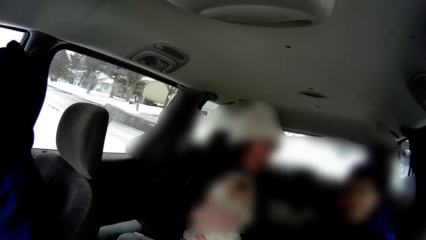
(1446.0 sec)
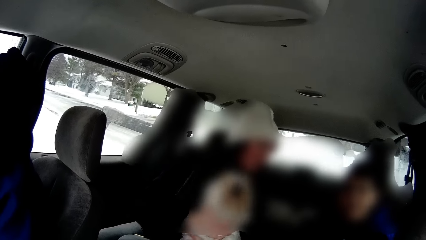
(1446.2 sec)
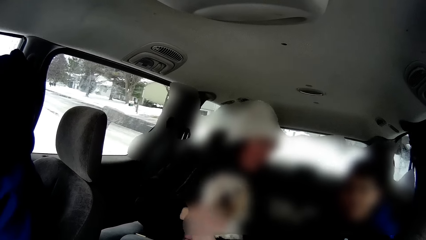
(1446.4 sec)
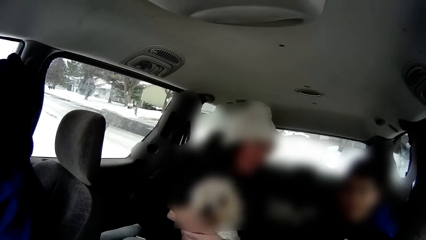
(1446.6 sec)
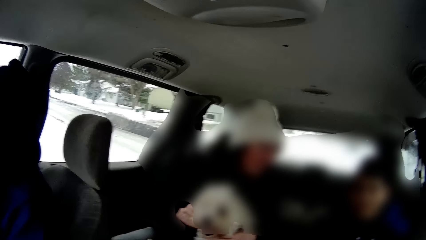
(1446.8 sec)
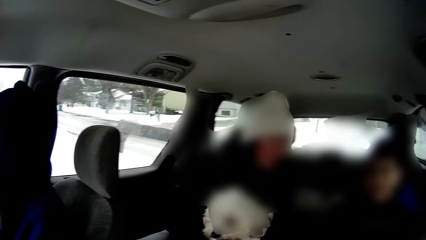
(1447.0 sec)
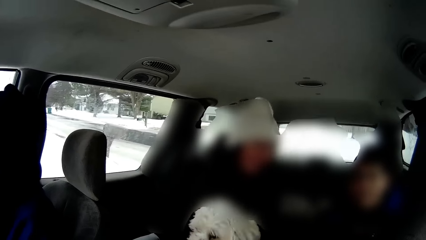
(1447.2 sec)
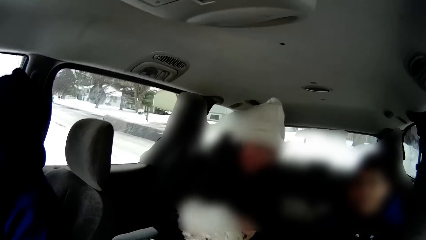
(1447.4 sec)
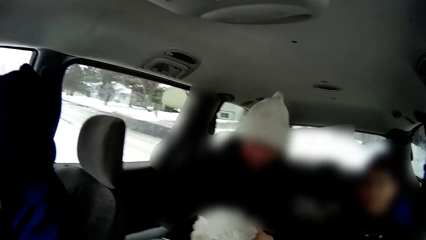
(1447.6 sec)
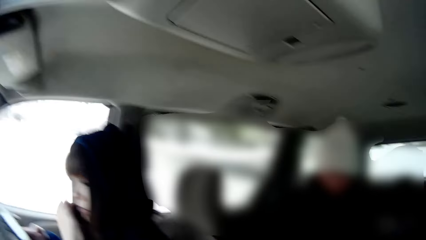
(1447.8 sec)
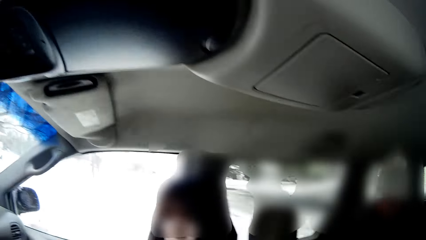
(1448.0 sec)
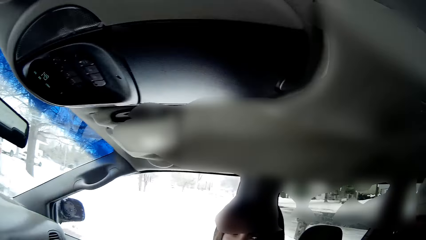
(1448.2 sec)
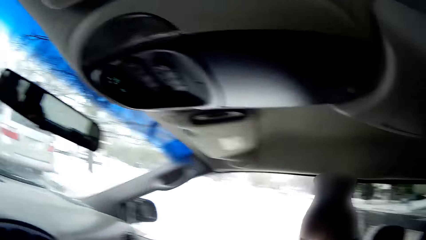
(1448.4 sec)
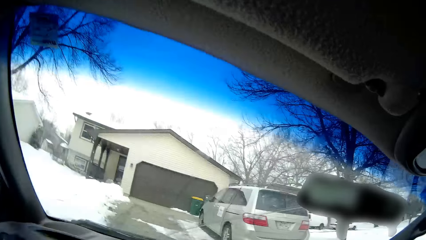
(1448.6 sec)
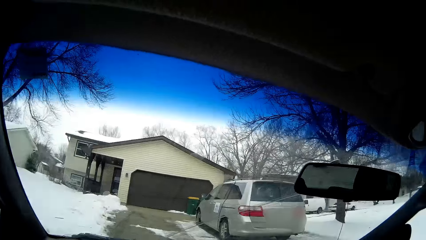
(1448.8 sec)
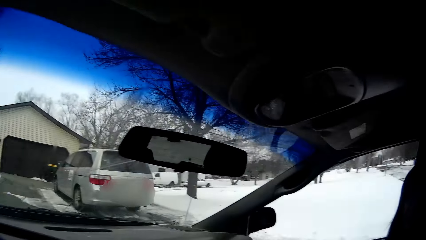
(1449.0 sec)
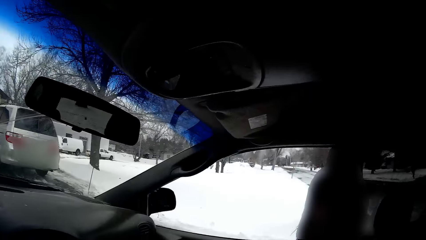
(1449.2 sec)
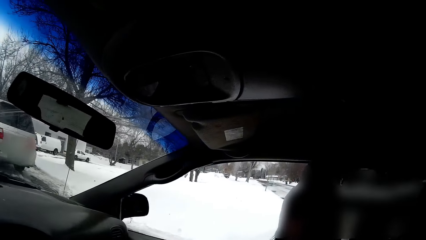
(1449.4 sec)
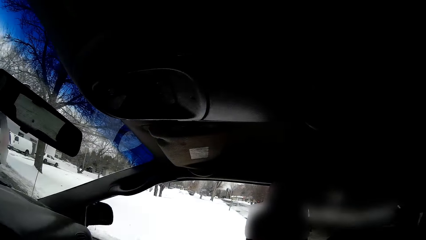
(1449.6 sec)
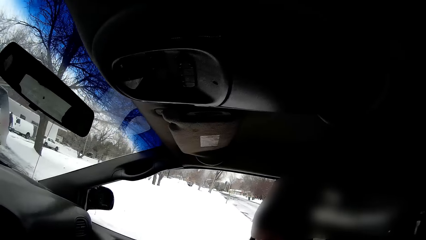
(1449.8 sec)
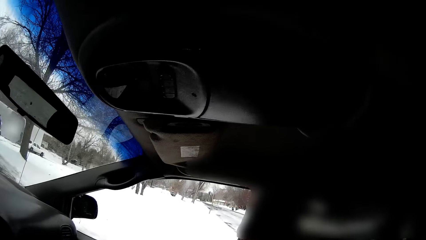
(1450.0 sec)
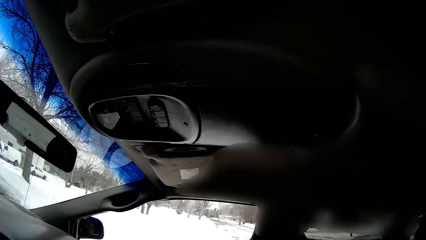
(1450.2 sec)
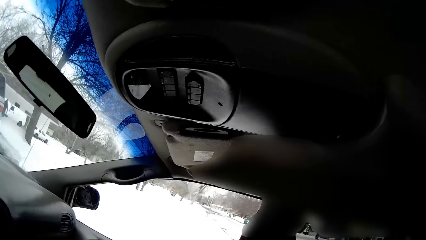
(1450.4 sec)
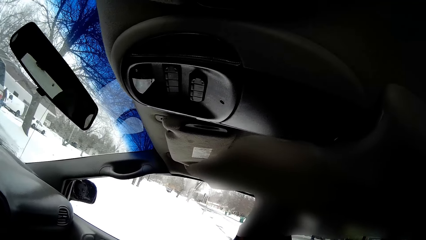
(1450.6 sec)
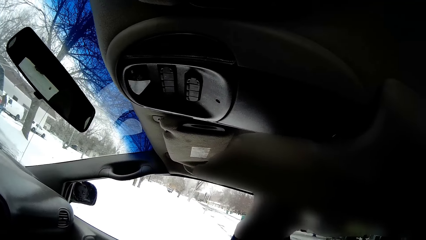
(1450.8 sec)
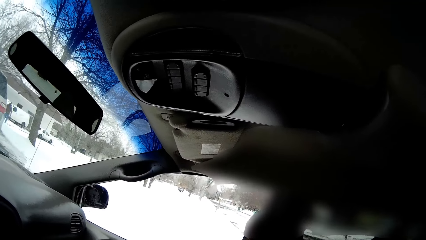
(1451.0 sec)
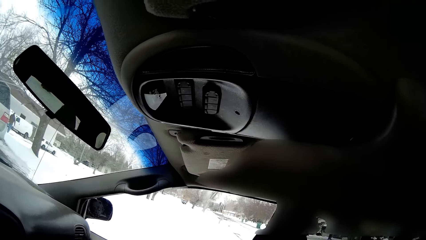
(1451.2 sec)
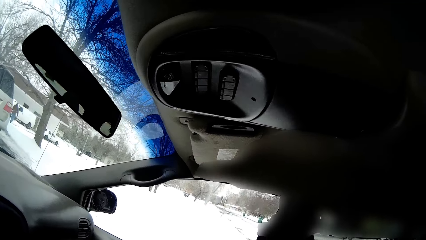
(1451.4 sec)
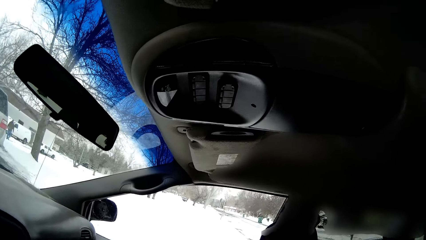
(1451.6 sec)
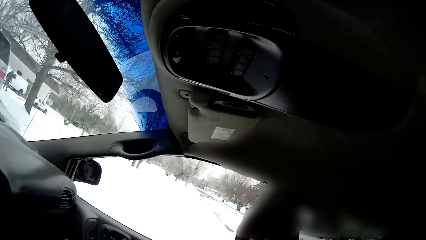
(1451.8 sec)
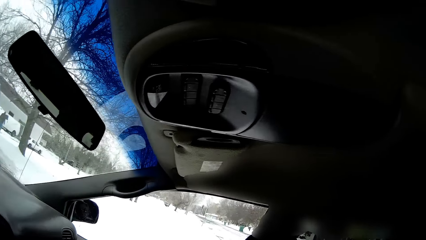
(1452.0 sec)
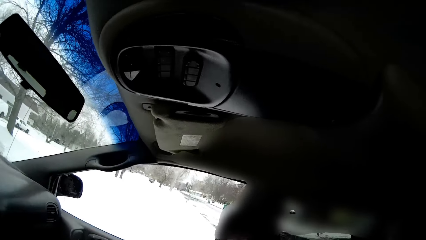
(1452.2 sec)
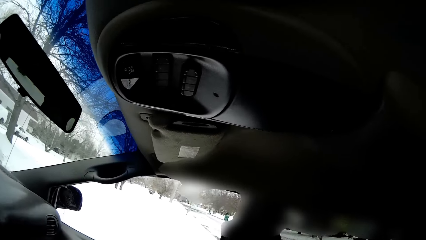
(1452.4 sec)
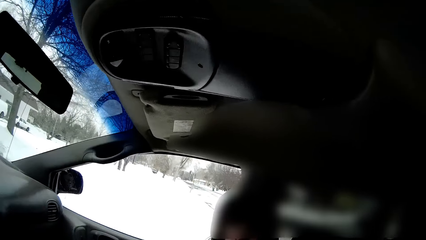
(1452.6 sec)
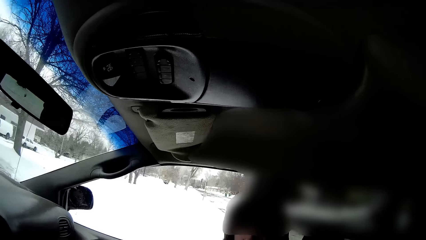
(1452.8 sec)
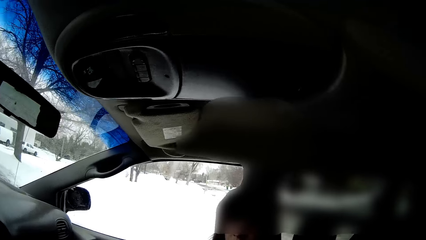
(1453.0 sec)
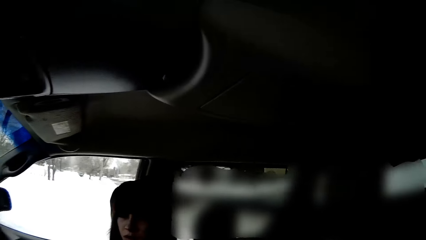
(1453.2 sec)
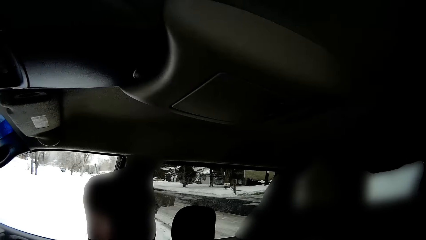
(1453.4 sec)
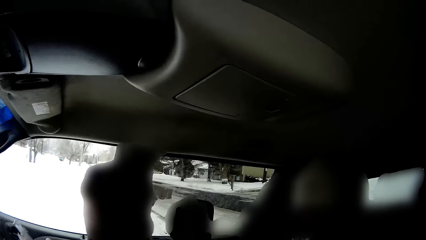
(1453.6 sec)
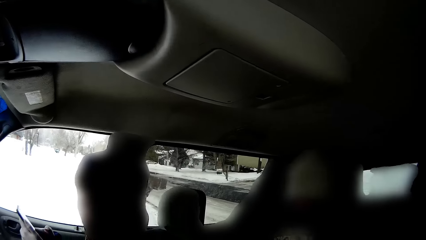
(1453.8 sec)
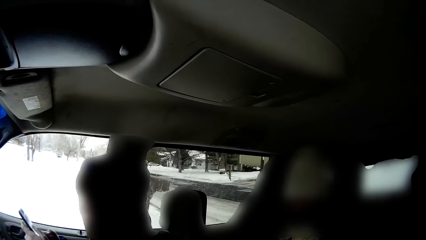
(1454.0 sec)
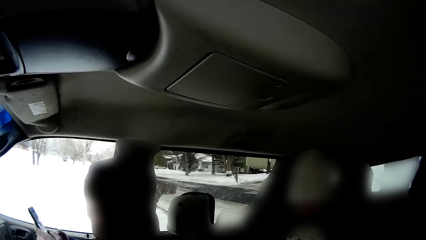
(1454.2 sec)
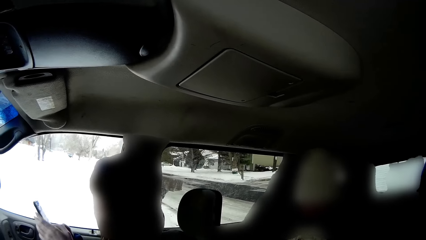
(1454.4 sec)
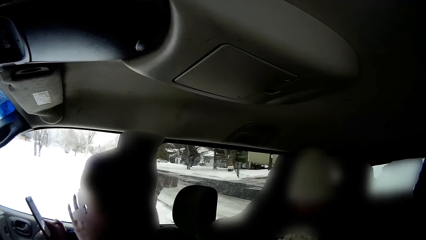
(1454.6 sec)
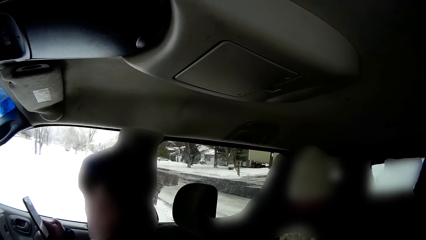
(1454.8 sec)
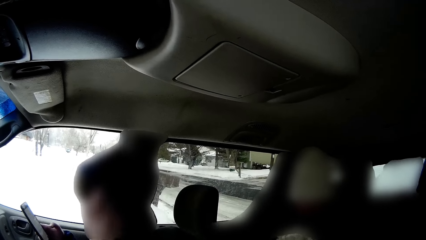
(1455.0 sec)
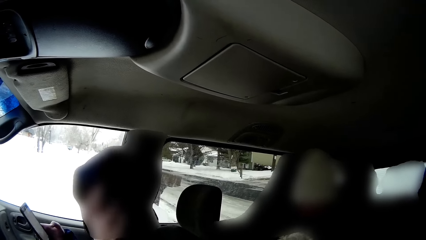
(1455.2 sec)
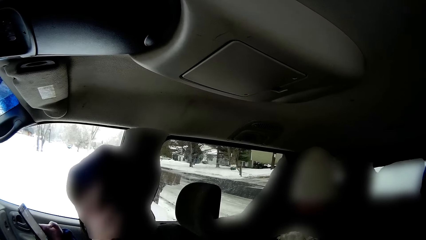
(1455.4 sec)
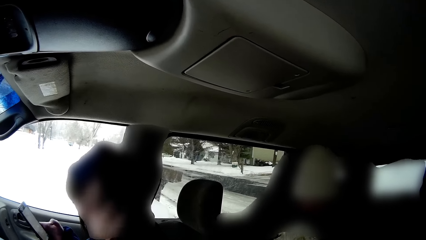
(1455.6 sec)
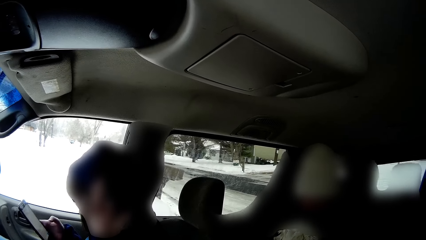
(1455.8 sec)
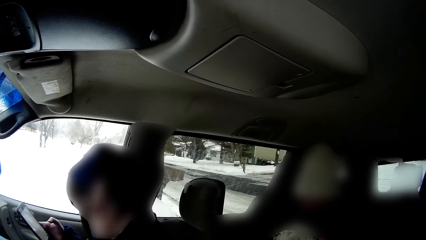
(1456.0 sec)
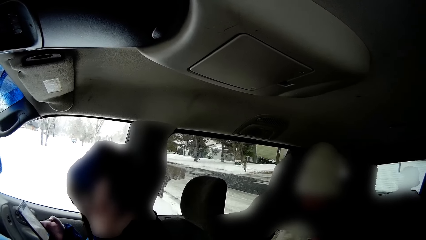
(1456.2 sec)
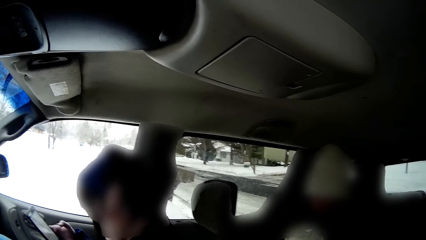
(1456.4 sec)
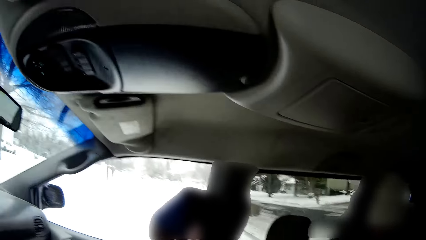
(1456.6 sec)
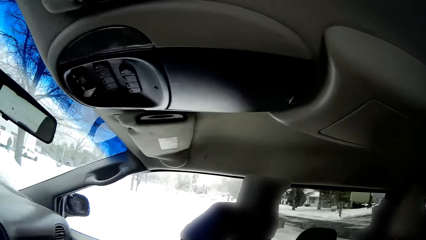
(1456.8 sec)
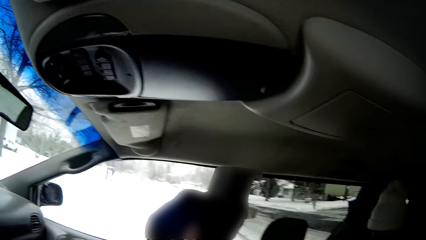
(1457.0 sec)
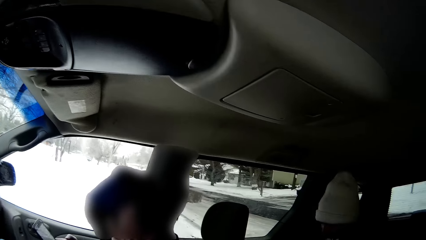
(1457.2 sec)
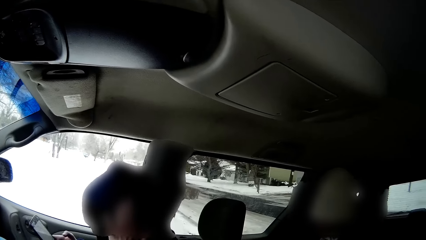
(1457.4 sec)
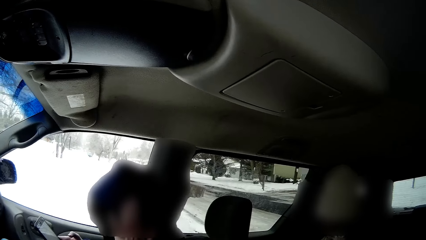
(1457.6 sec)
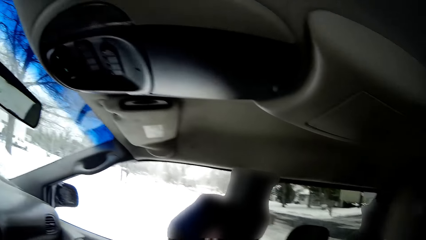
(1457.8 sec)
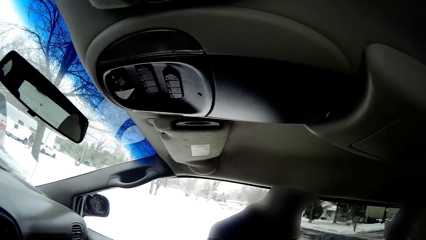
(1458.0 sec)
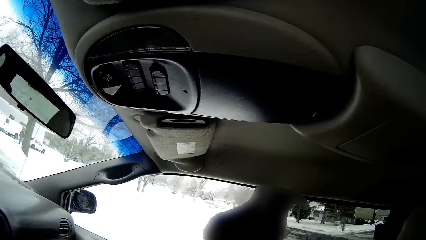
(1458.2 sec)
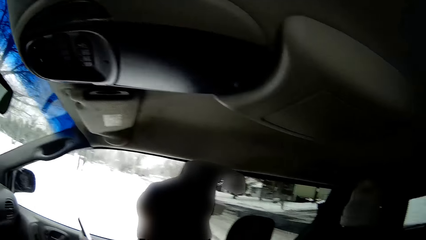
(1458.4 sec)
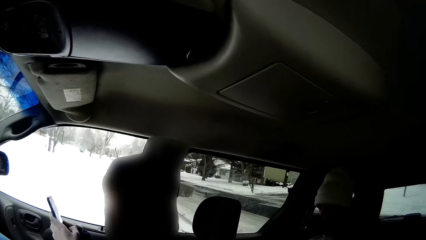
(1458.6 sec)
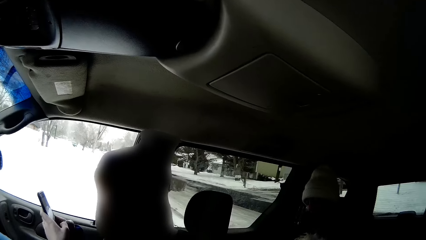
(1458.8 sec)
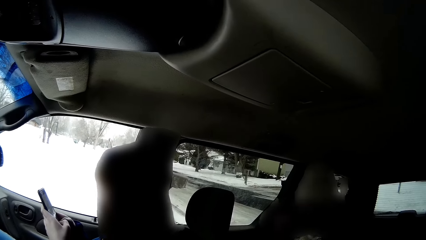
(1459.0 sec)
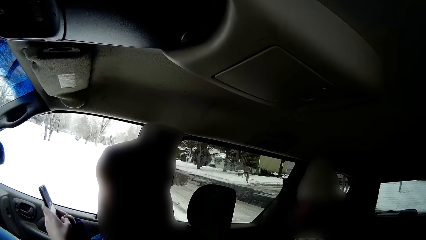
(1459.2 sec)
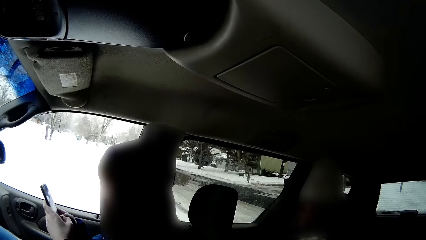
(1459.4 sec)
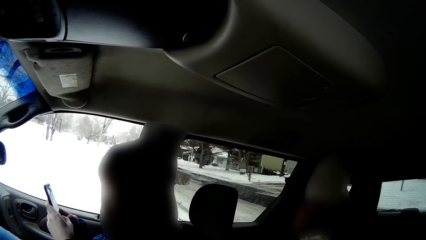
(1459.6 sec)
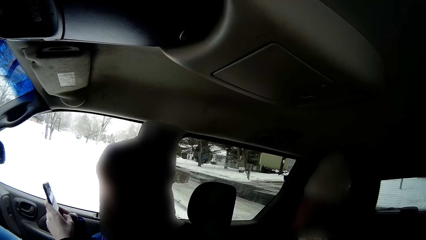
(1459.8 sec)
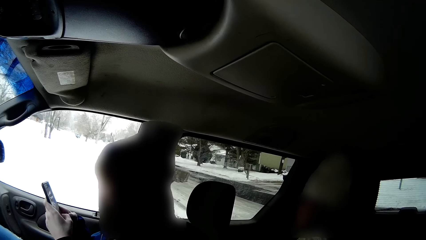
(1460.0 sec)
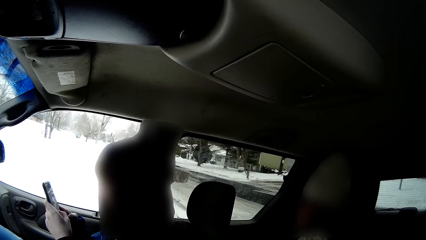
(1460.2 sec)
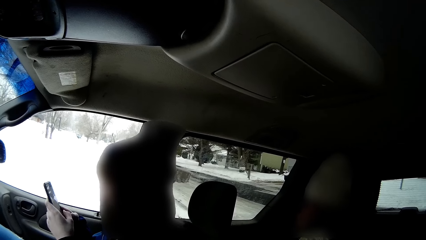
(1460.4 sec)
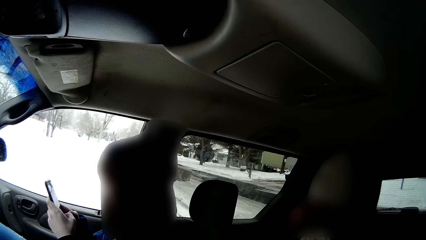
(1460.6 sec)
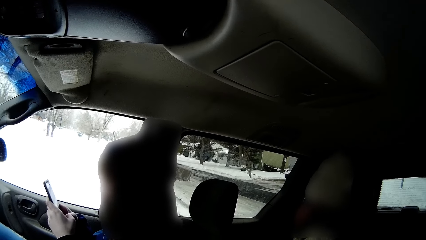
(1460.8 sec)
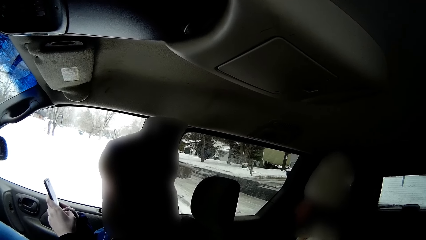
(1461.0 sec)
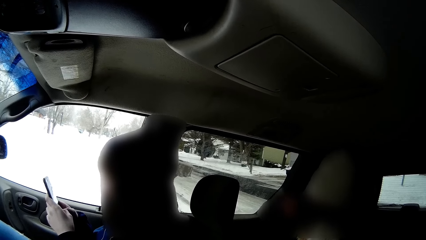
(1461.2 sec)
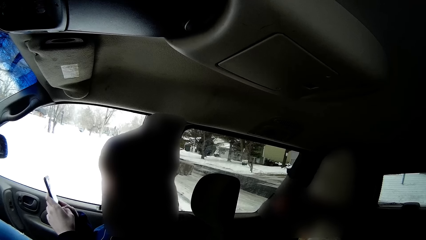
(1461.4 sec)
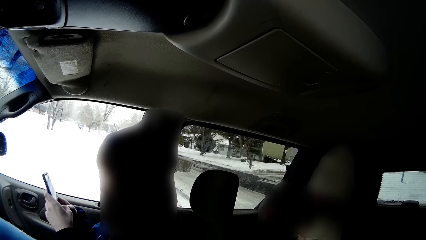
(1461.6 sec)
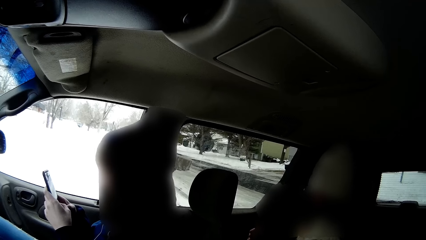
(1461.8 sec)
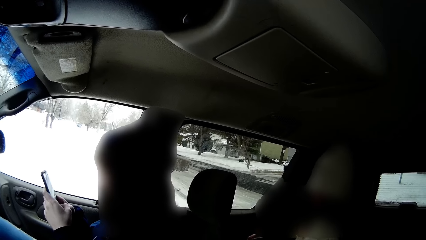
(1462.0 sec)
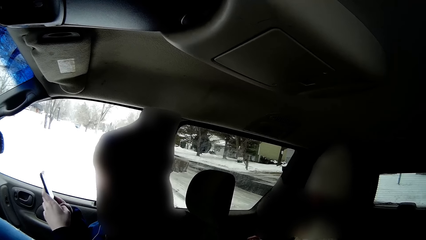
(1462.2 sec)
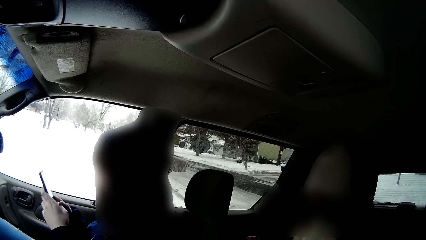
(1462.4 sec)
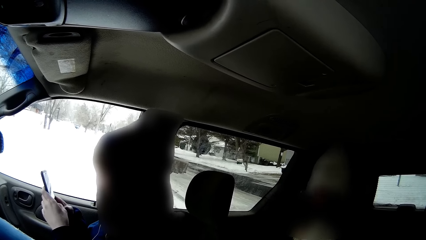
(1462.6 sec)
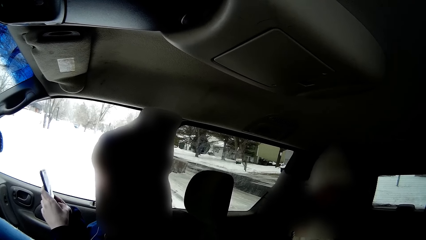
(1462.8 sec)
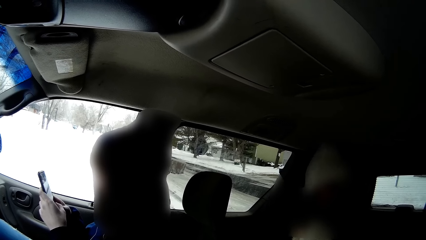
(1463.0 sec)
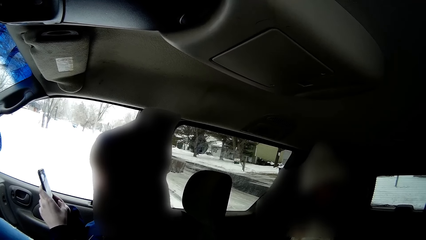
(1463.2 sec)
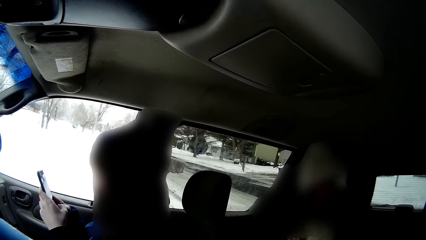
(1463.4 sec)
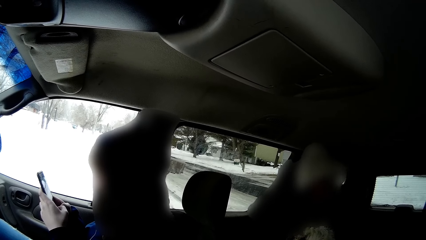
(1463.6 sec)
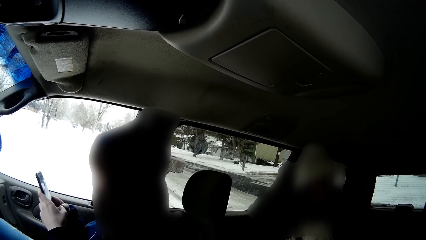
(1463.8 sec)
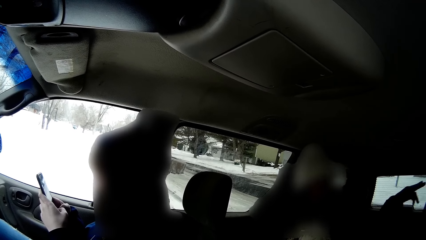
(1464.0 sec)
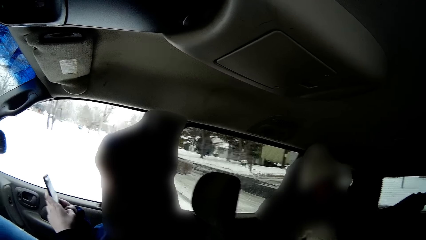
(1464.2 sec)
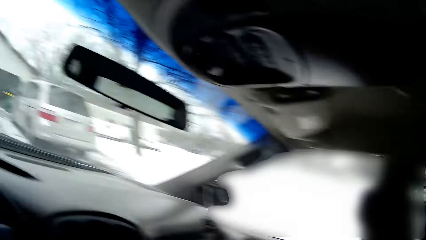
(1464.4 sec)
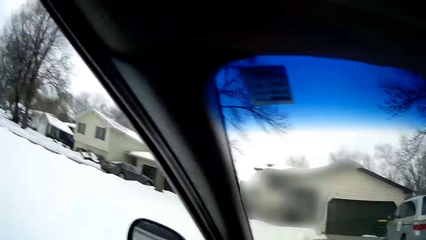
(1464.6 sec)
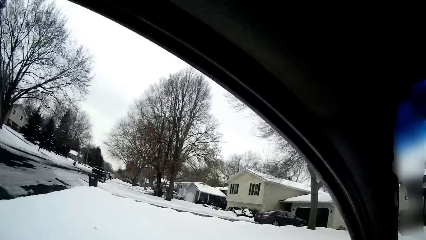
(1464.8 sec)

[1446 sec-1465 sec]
The woman rubs the dog with her right hand and scratches her head with her left hand. The woman scrolls through the phone.
